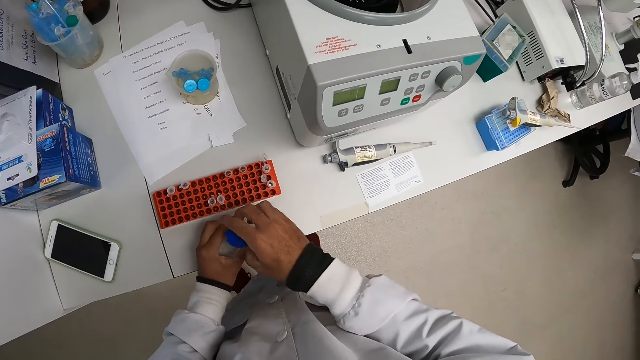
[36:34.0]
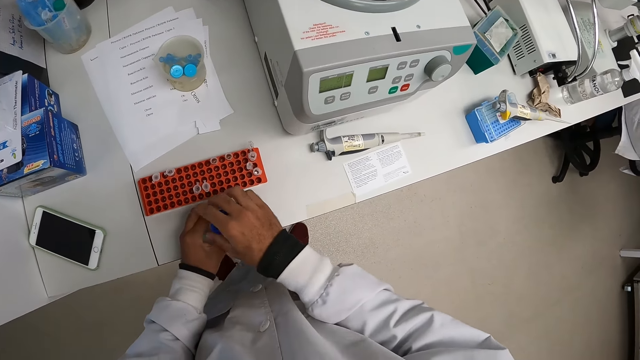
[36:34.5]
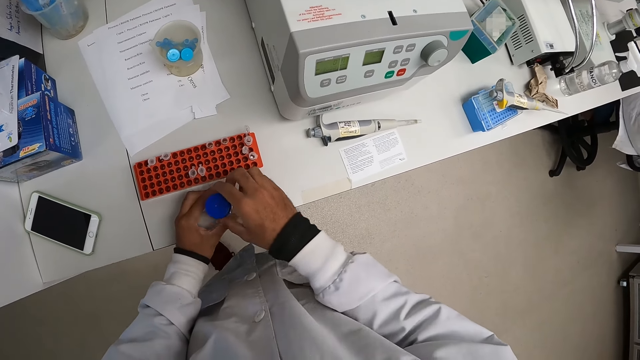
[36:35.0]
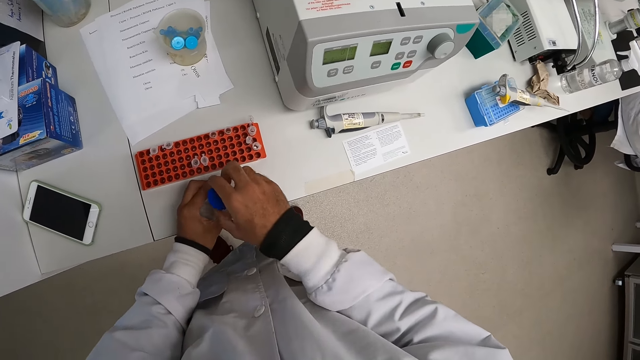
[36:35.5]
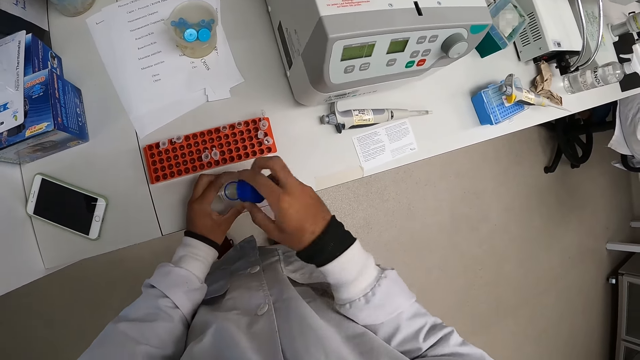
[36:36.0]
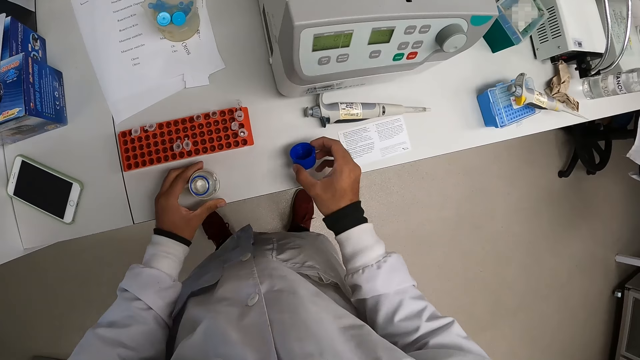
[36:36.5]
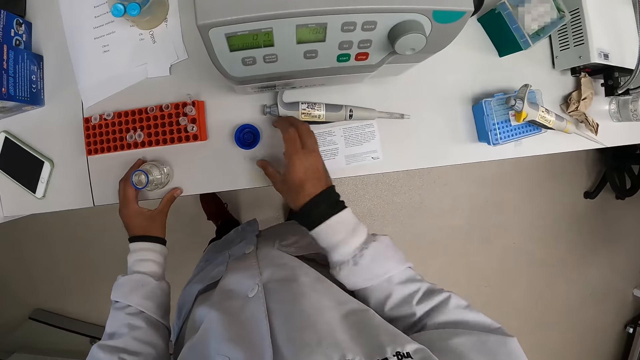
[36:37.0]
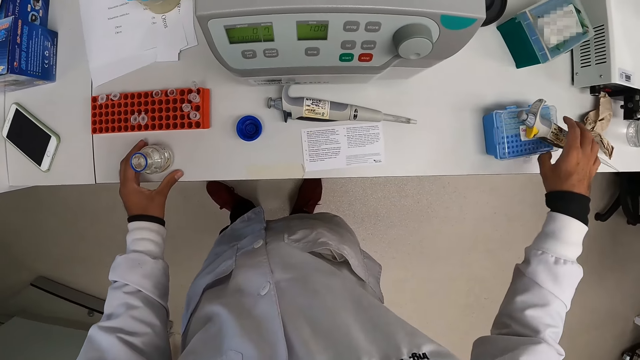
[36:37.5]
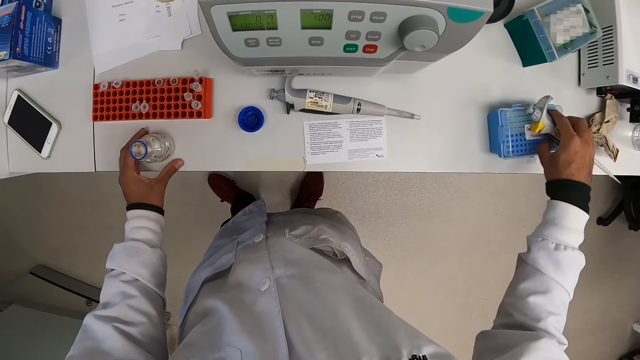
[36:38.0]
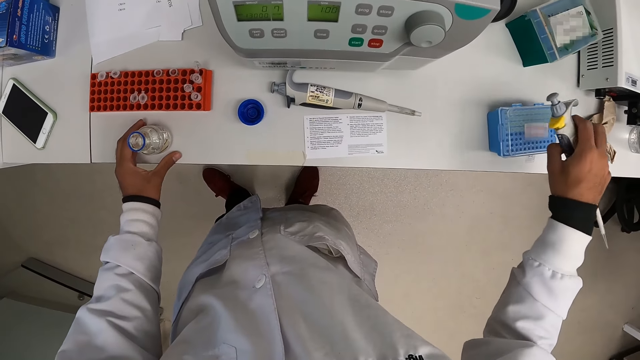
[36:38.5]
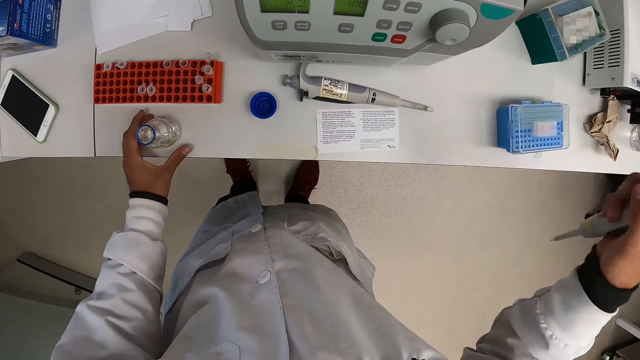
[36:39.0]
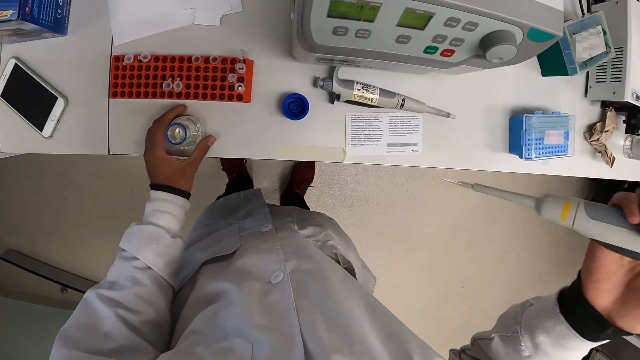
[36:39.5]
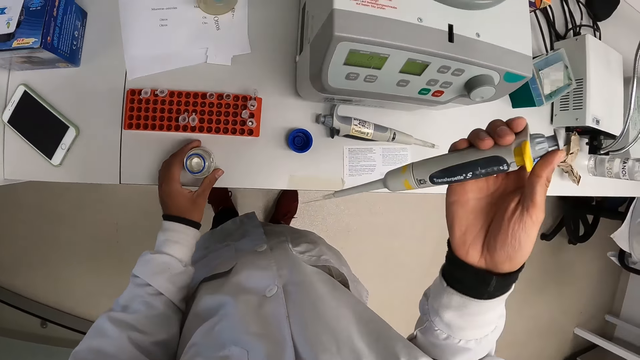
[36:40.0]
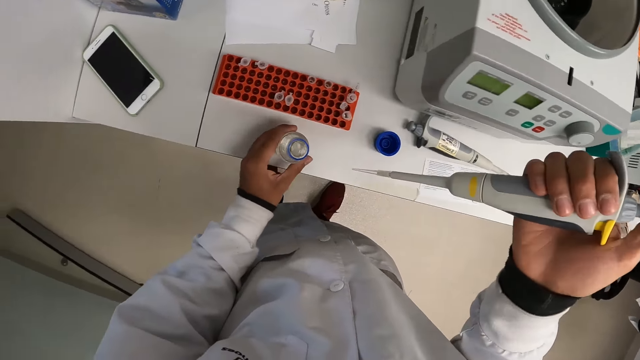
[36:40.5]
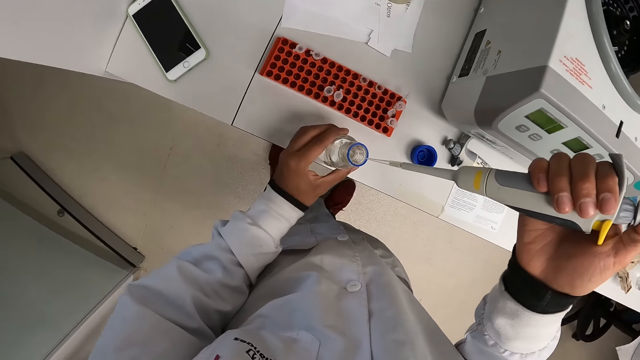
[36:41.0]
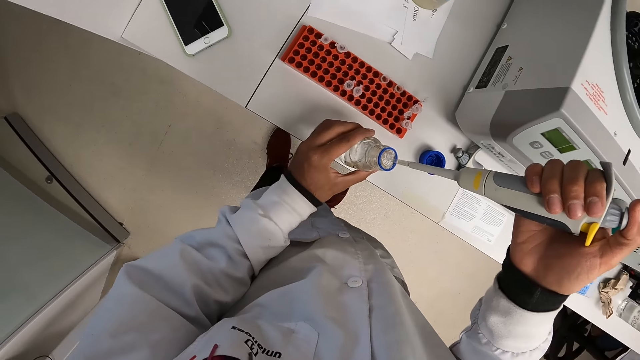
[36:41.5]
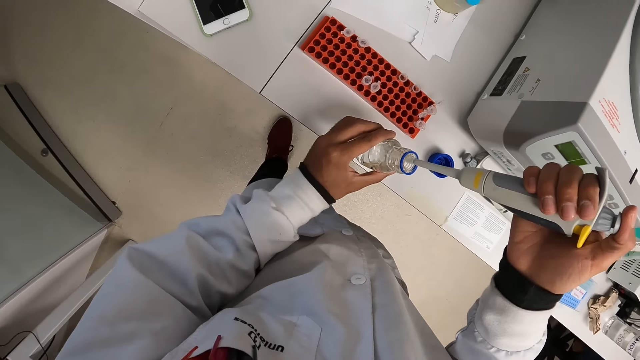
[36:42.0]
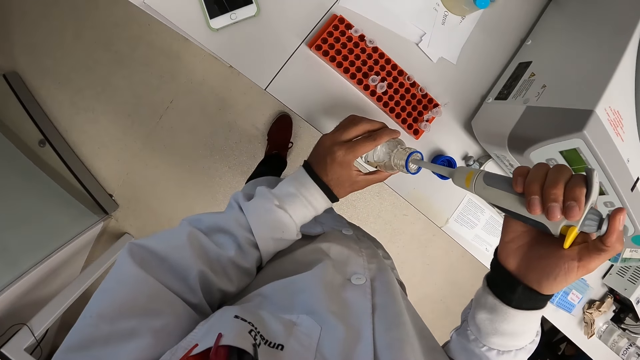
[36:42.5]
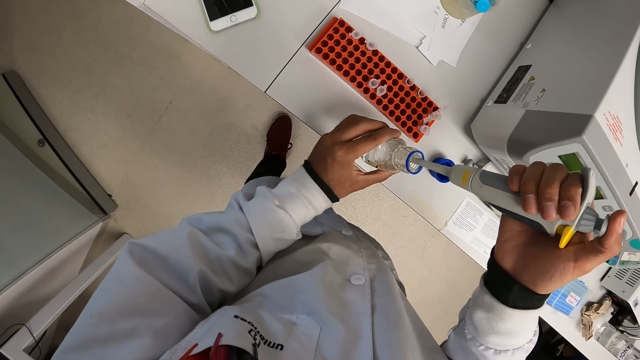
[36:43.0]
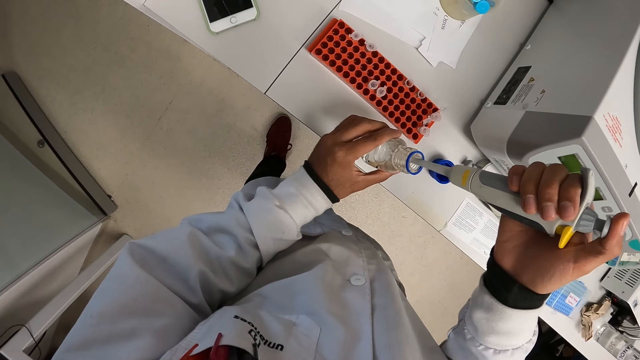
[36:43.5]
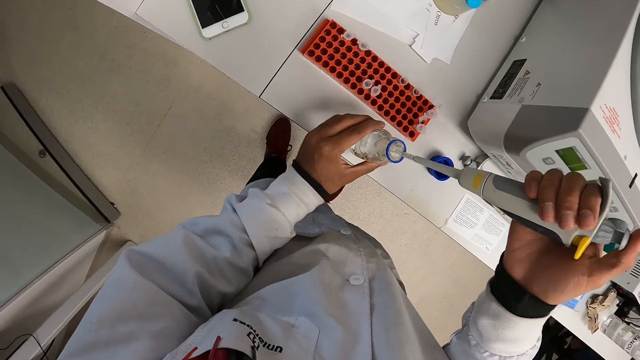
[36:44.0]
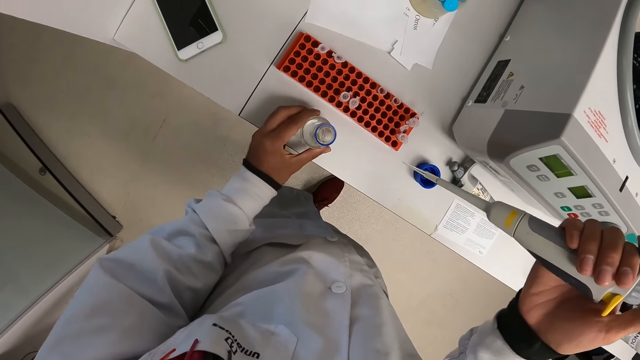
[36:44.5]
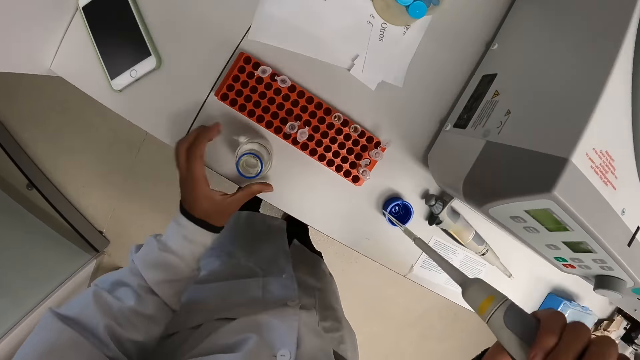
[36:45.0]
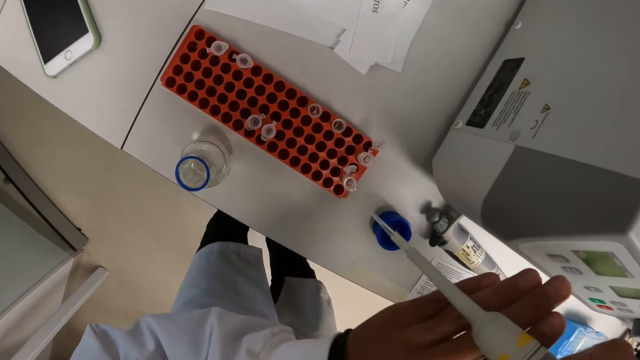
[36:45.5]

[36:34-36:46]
The camera wearer drops the lid on the counter with his right hand. He picks up the pipettor from the counter with his right hand. He retracts saline solution from the container with the pipettor in his right hand.

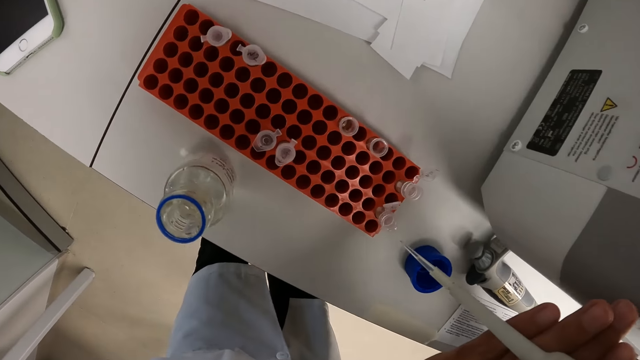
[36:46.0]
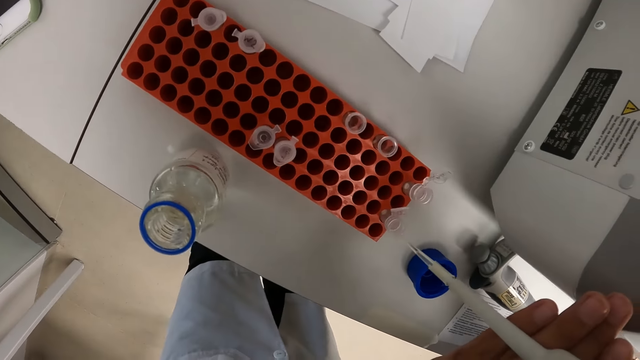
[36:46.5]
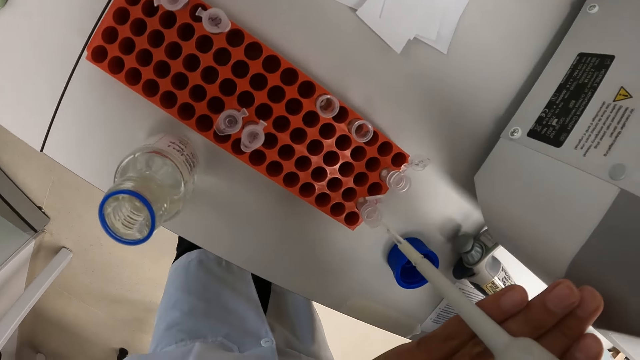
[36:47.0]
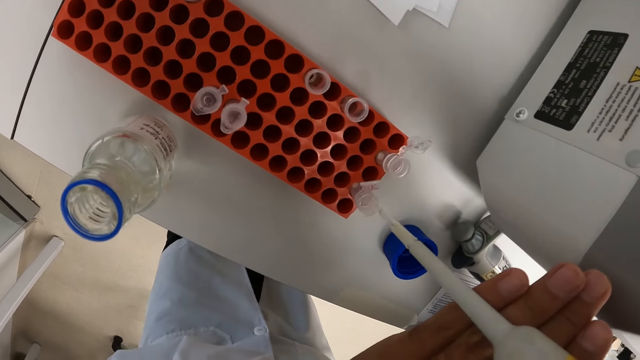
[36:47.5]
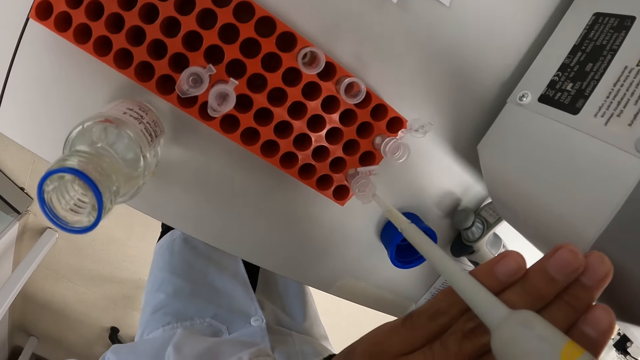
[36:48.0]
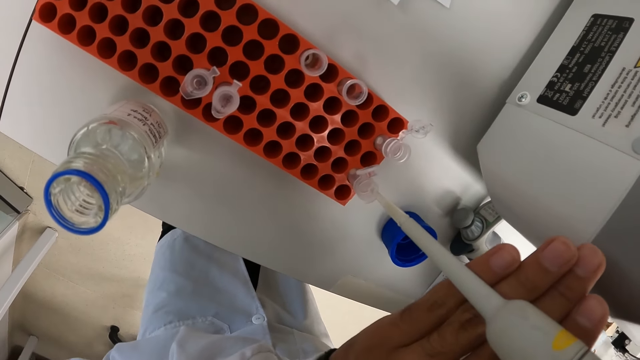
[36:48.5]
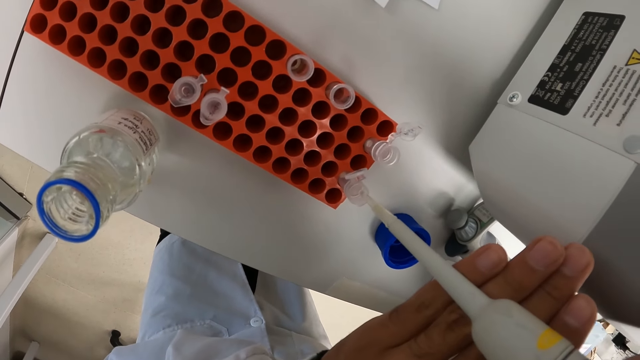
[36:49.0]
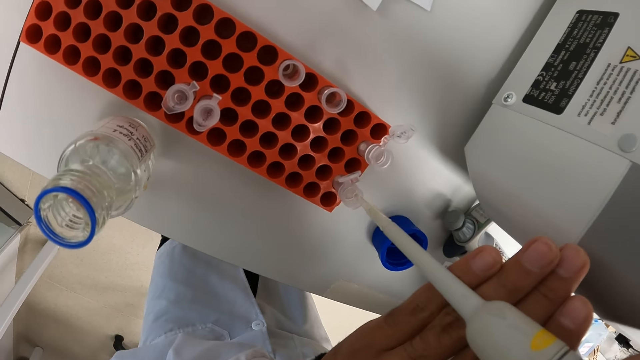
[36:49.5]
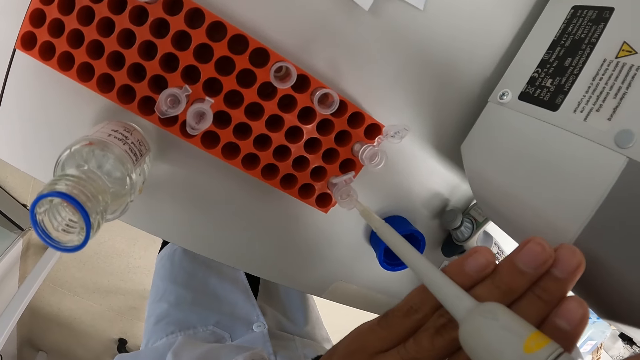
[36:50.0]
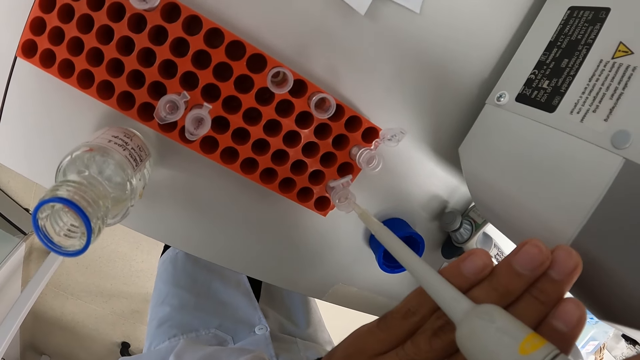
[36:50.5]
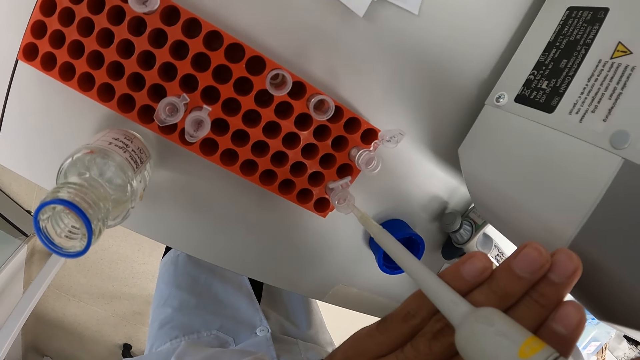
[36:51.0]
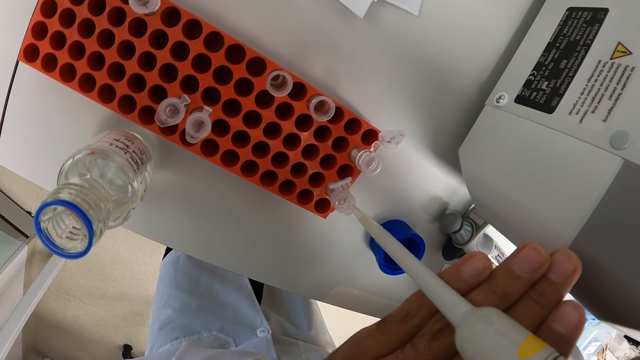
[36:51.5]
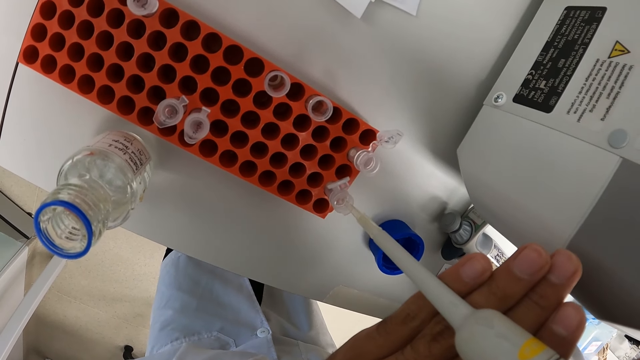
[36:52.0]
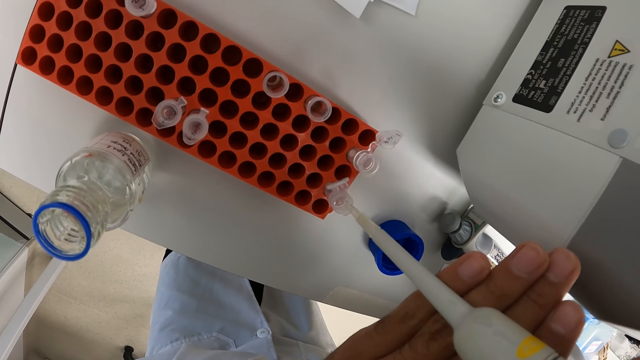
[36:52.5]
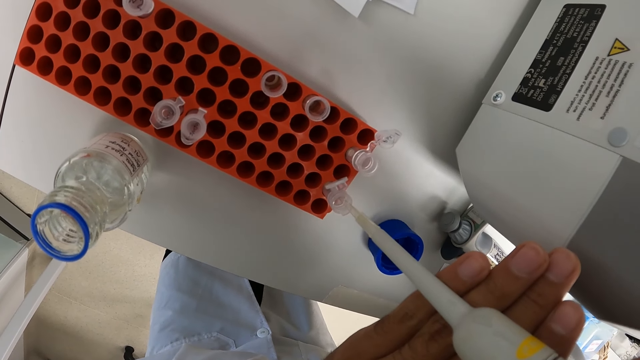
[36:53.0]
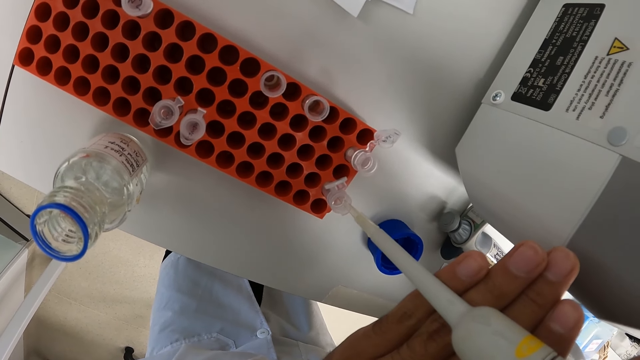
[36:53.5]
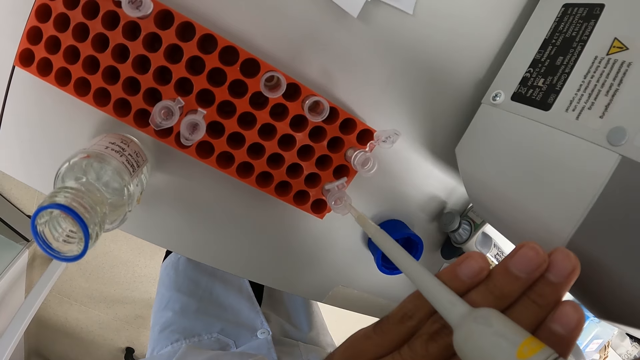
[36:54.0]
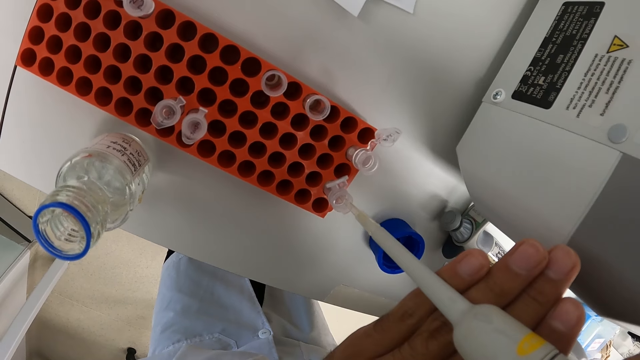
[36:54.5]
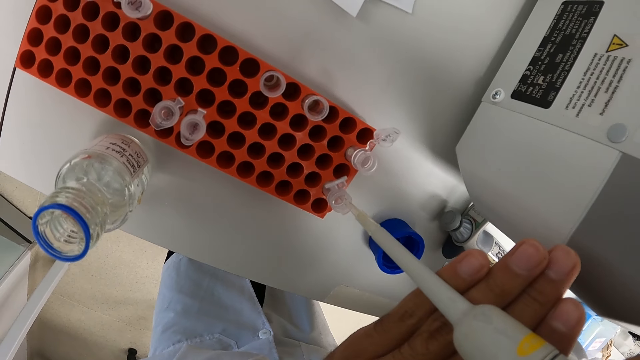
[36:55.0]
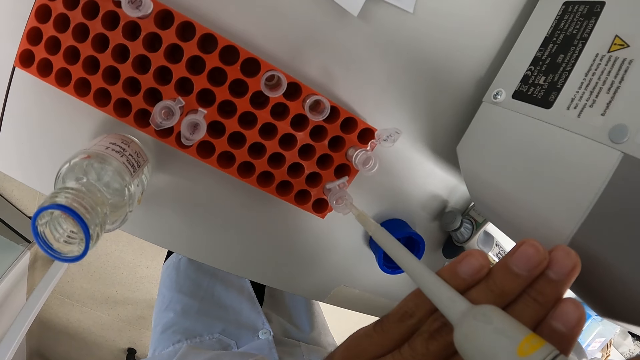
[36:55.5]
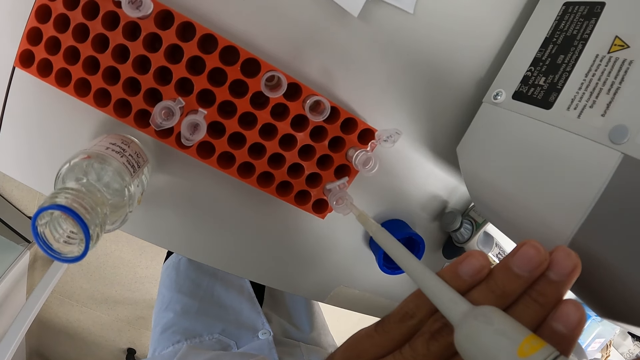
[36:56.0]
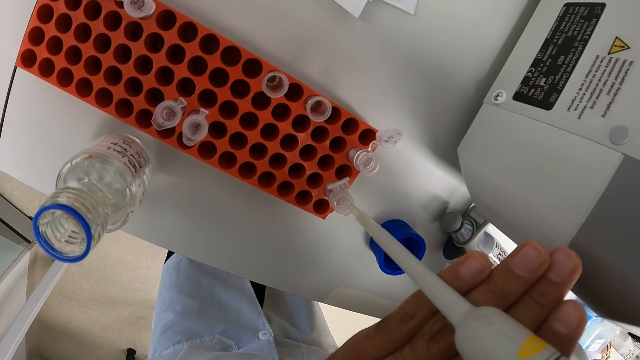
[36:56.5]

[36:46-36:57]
The camera wearer pours the saline solution into the test tube in the test tube rack with the pipettor in his right hand.
